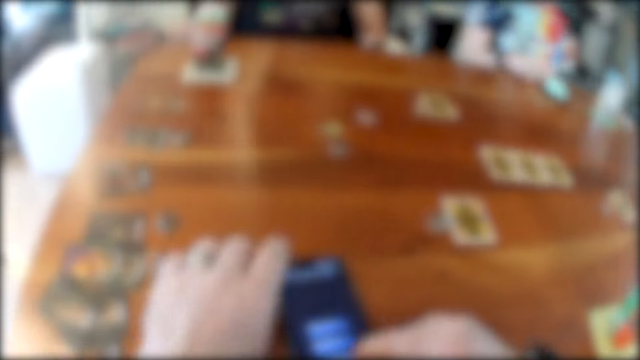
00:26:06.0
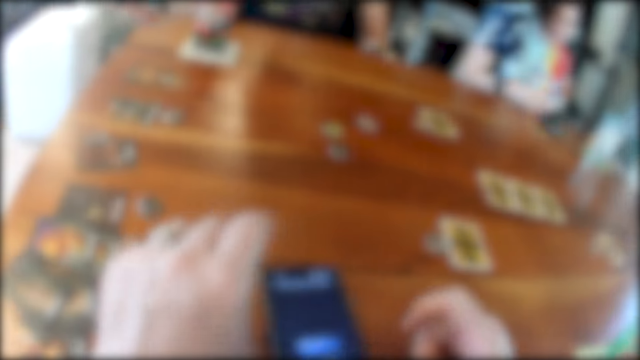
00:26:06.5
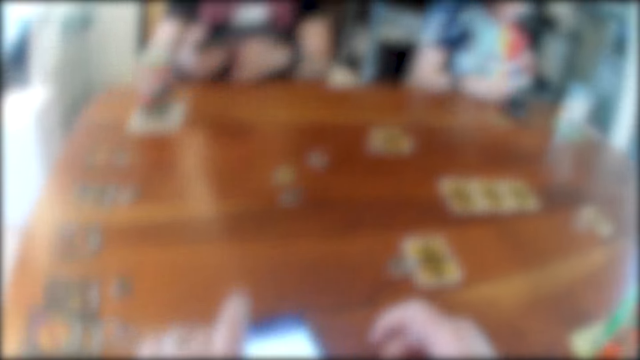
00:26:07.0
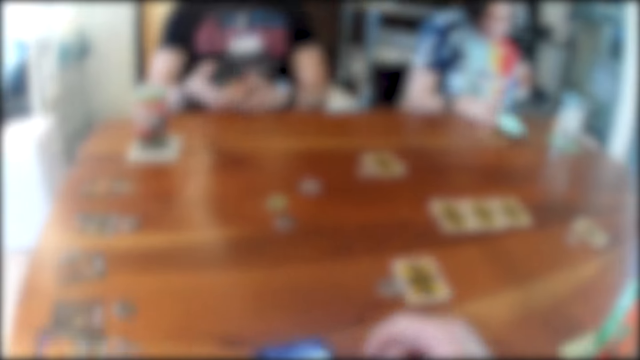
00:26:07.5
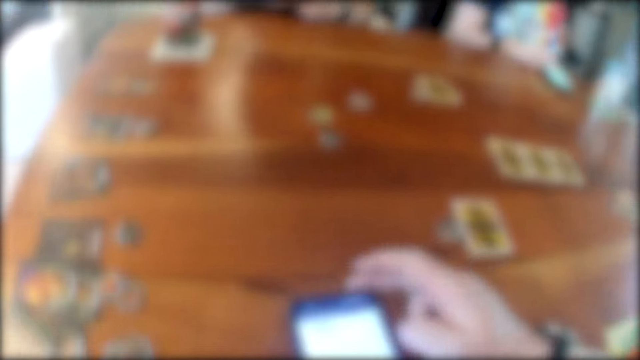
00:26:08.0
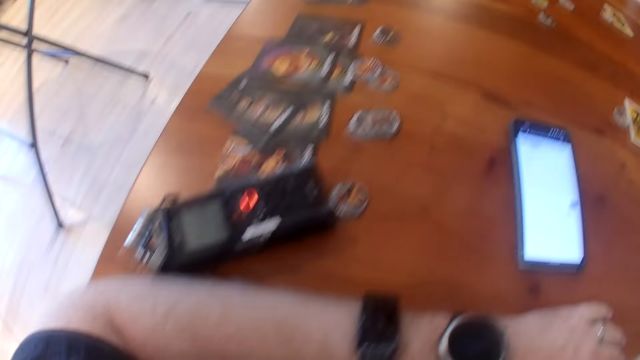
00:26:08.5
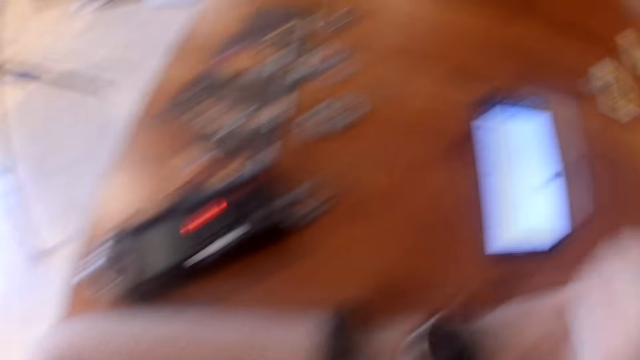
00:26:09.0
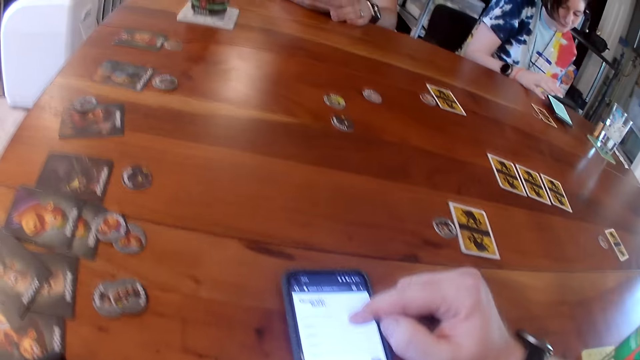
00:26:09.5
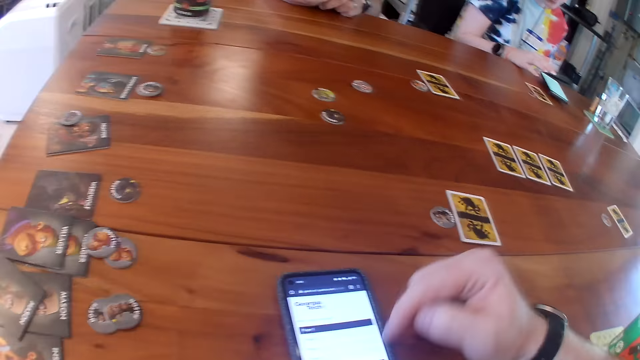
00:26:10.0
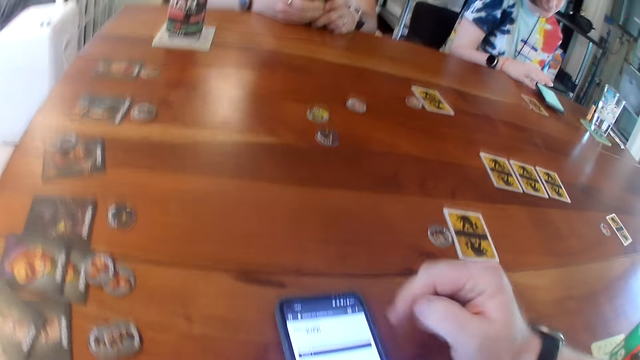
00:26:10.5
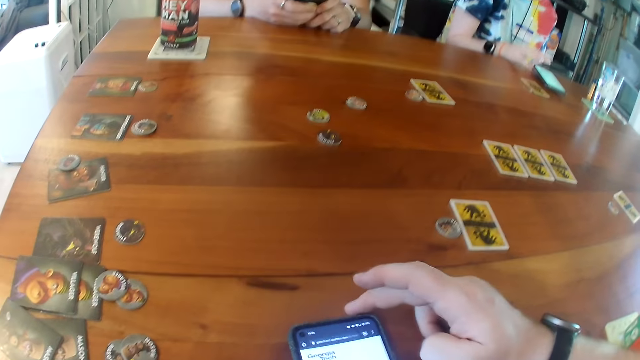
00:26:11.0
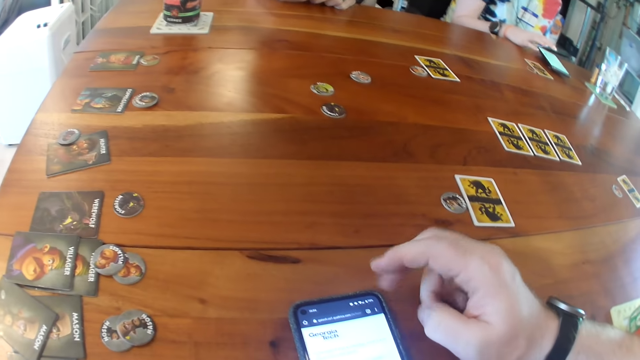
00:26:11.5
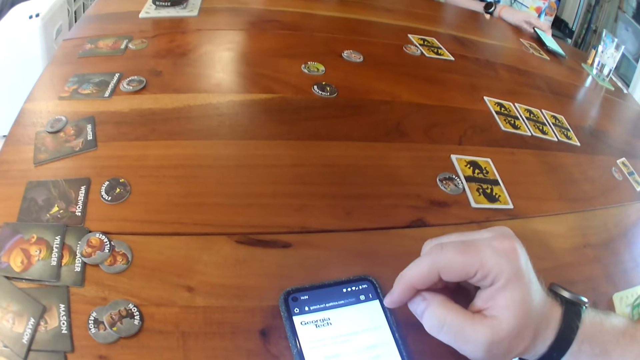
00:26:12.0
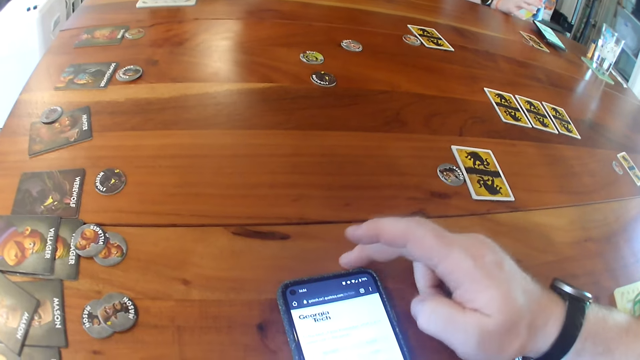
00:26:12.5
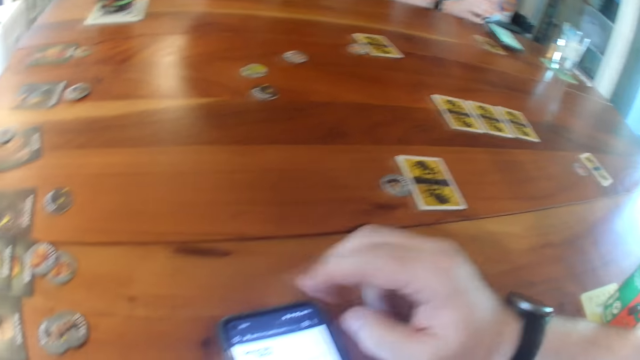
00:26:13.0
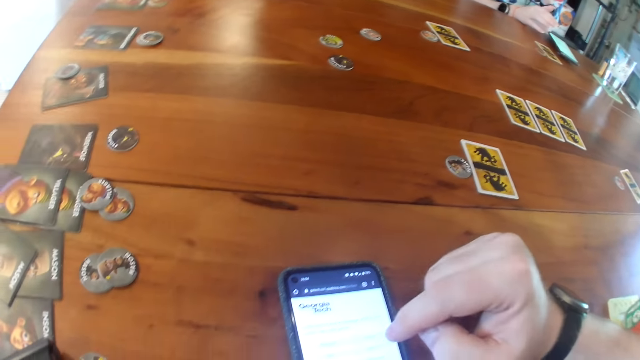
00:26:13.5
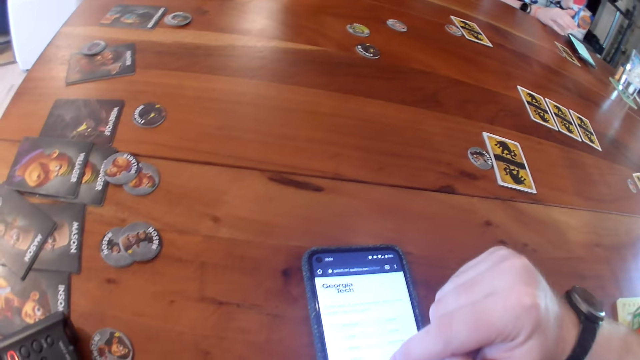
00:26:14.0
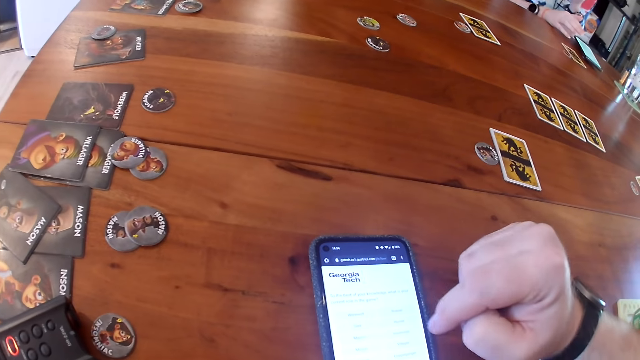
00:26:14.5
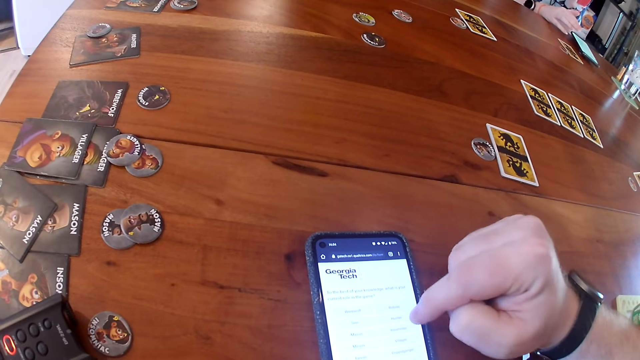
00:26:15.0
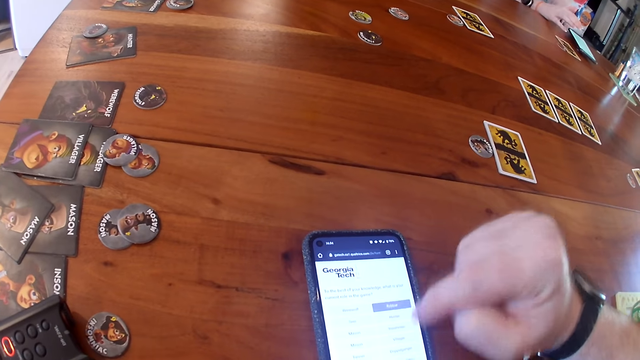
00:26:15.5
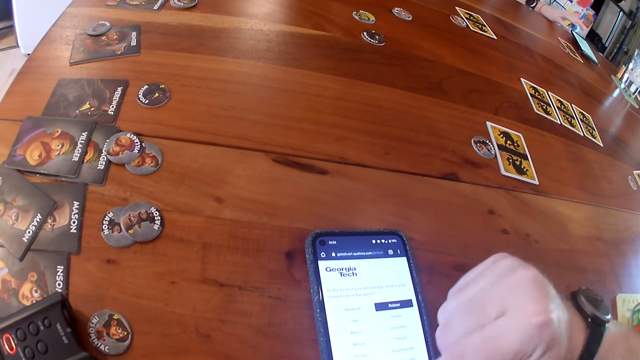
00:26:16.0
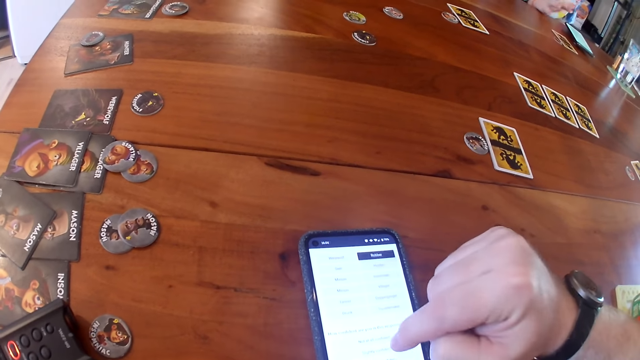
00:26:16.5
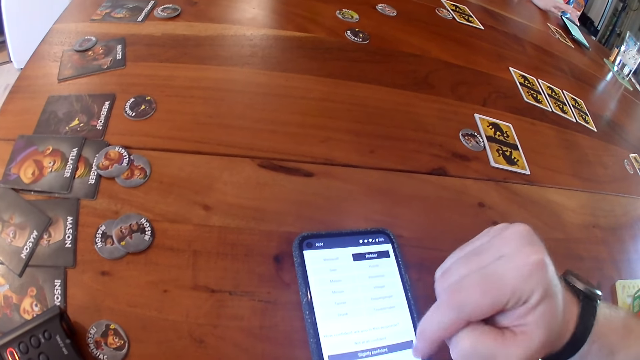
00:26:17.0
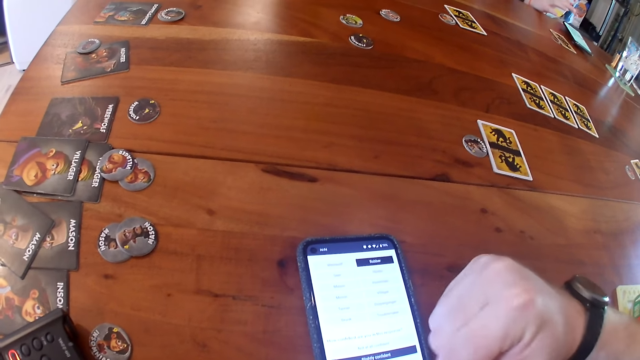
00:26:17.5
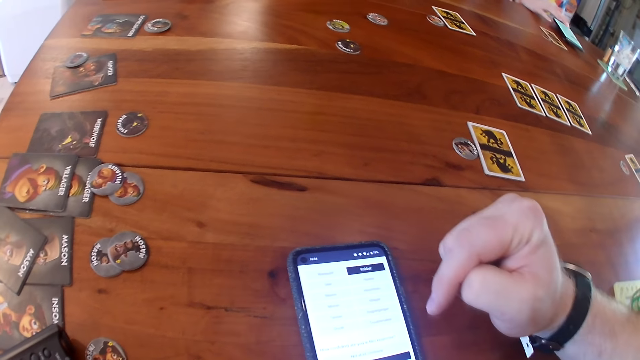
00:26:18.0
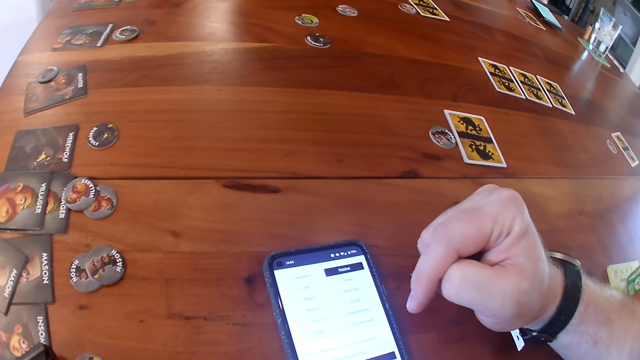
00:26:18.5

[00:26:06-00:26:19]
The camera wearer pushes the phone and taps the screen of the phone. The woman operates the phone on the table with her right hand. The man operates the phone in his hands. The camera wearer moves the phone on the table with his right hand. He operates the phone on the table with his right hand.

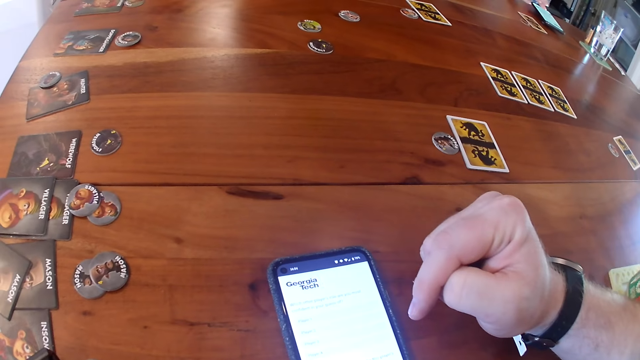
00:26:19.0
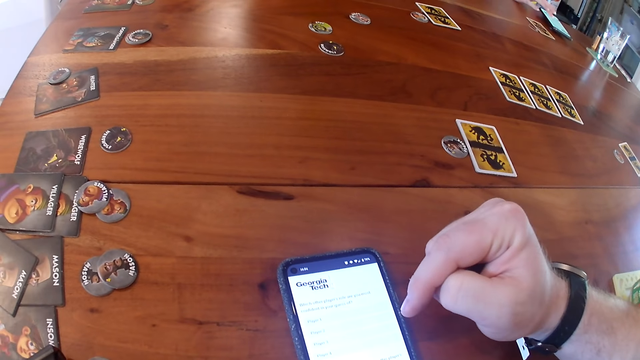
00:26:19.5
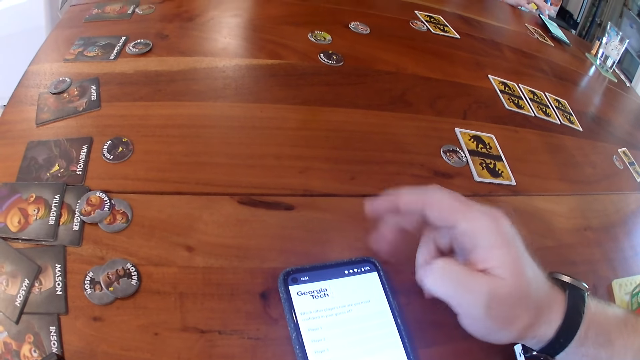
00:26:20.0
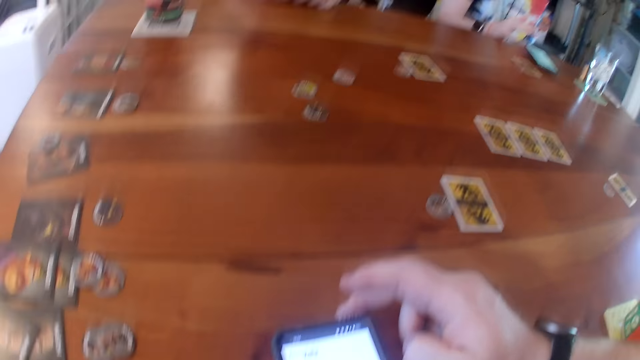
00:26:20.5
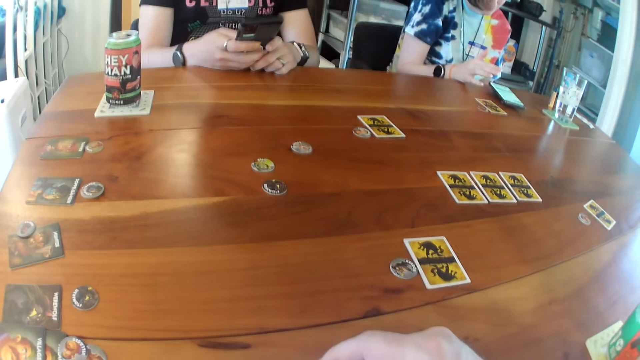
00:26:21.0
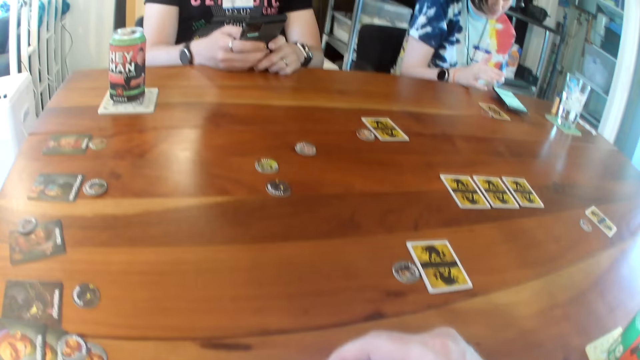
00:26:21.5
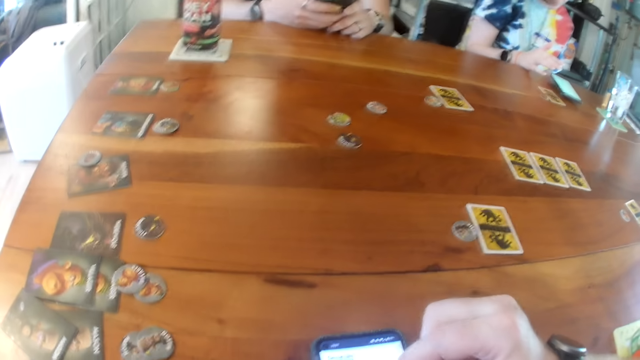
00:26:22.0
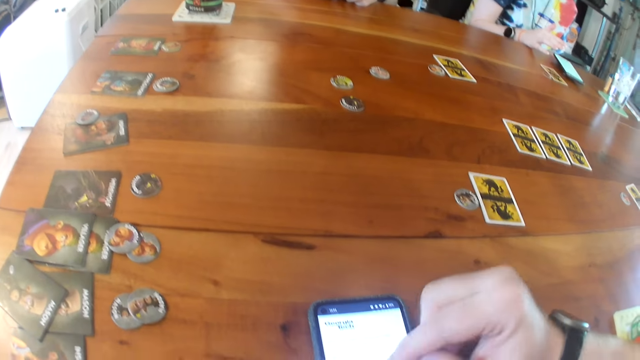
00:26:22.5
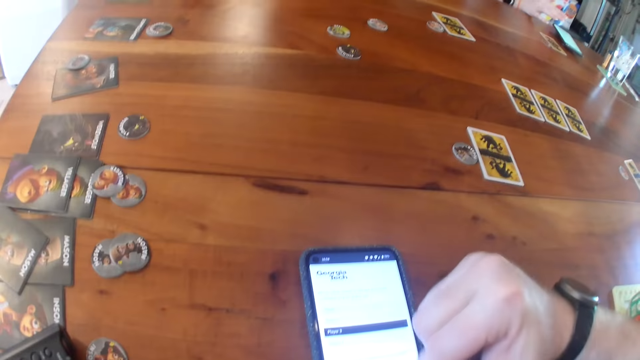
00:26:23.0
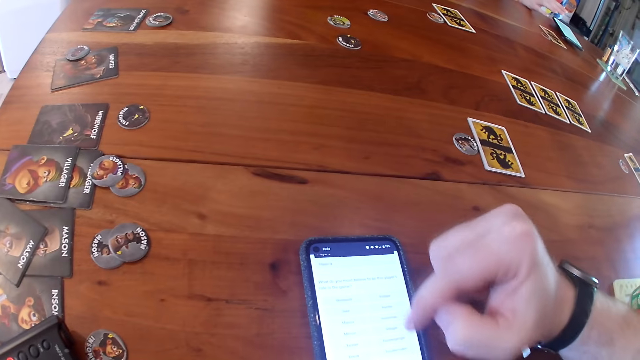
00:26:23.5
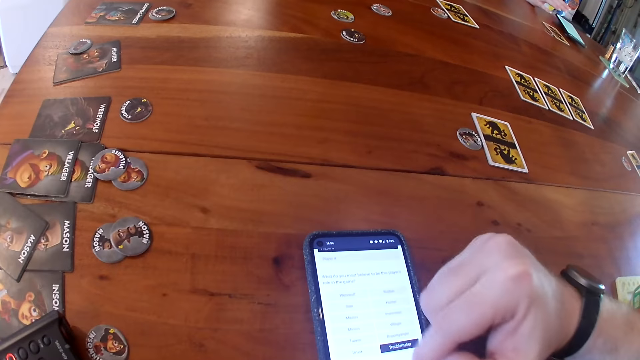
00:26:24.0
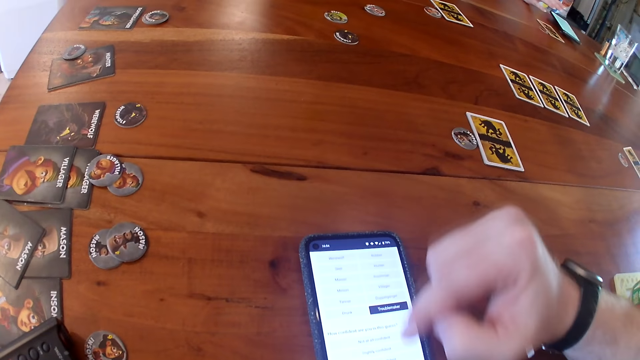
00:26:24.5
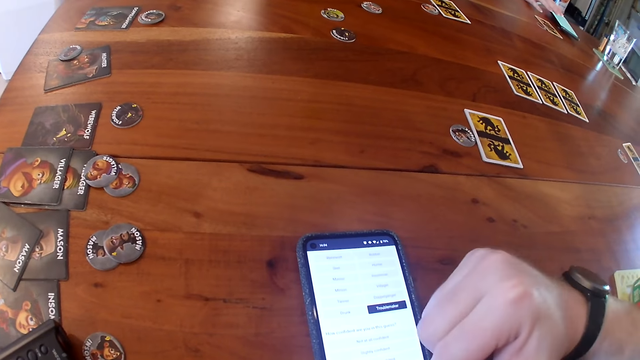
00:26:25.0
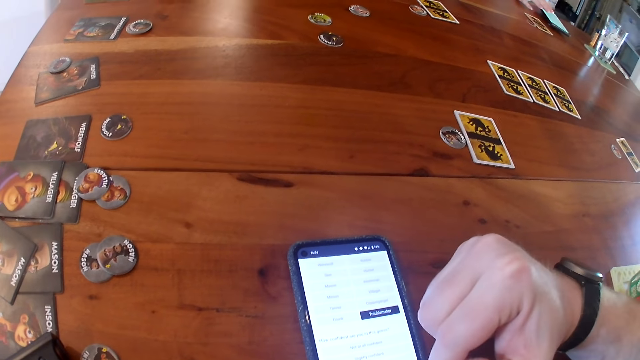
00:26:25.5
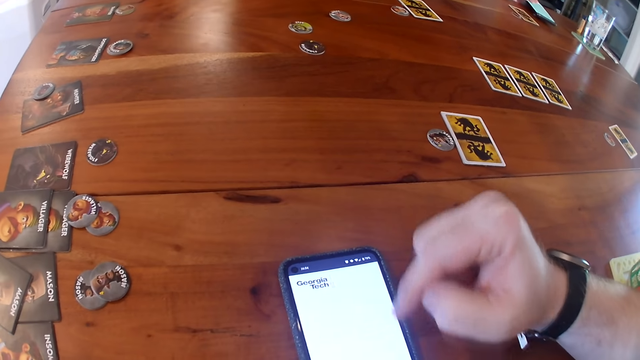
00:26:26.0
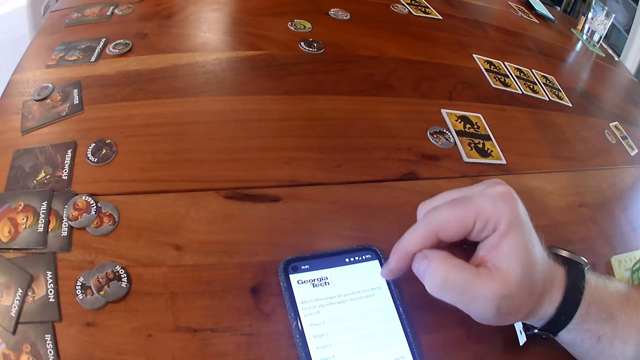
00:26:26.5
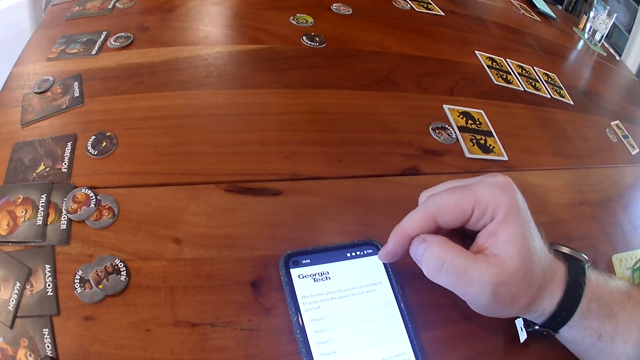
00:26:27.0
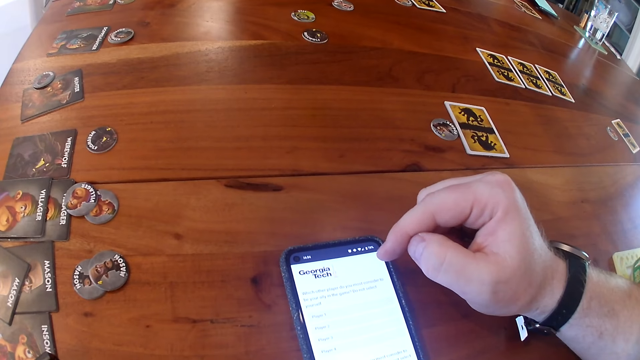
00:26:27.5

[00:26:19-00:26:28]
The camera wearer pushes the phone. They tap the screen of the phone.
